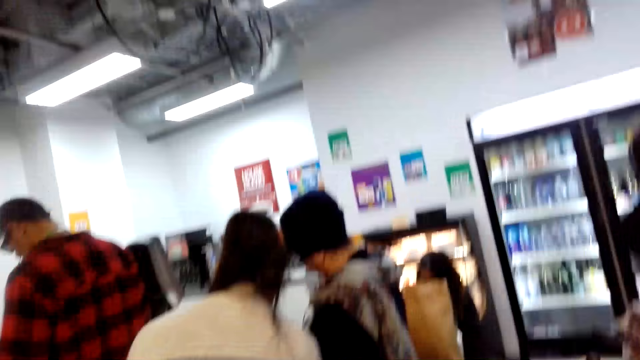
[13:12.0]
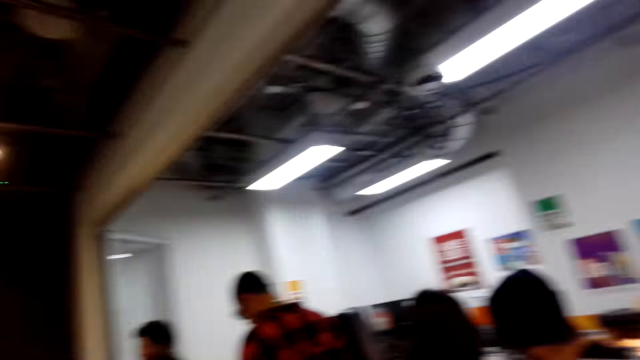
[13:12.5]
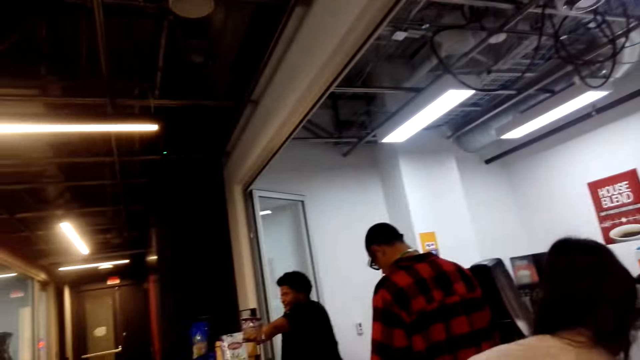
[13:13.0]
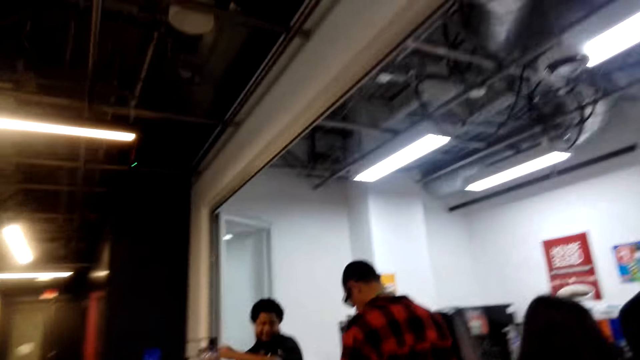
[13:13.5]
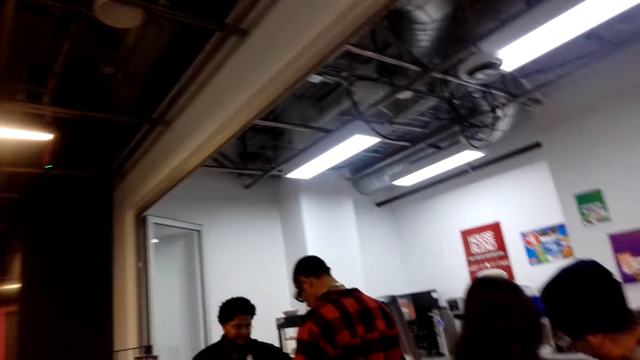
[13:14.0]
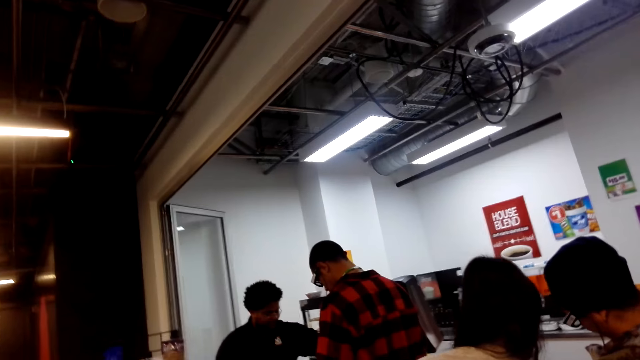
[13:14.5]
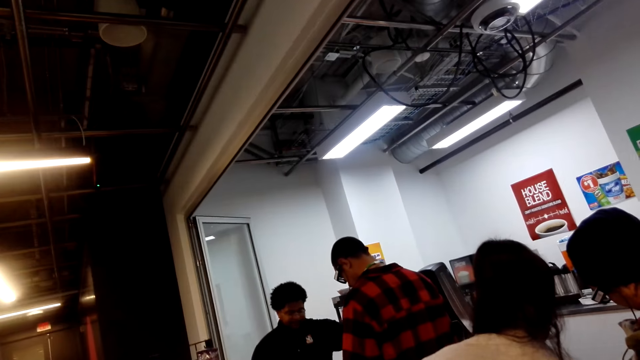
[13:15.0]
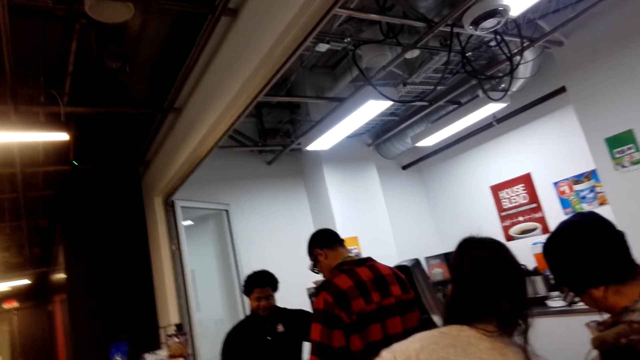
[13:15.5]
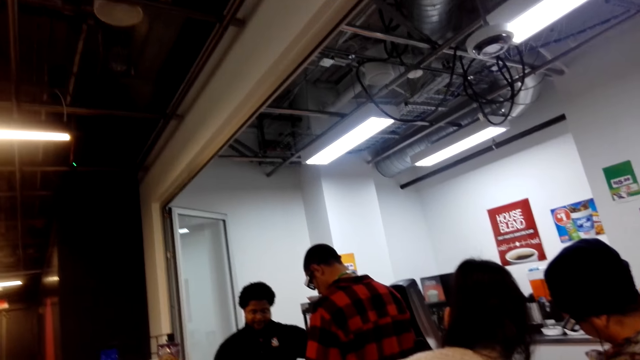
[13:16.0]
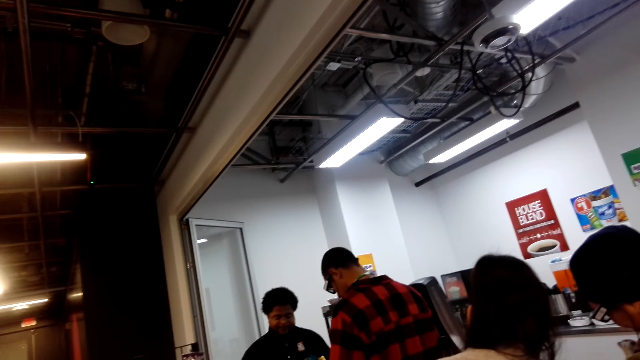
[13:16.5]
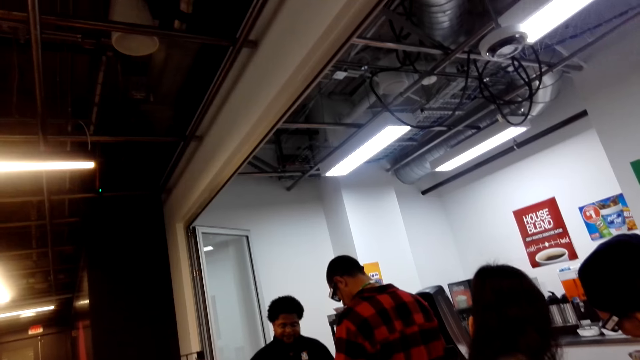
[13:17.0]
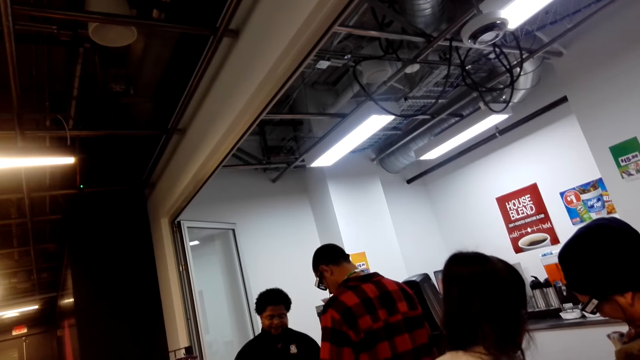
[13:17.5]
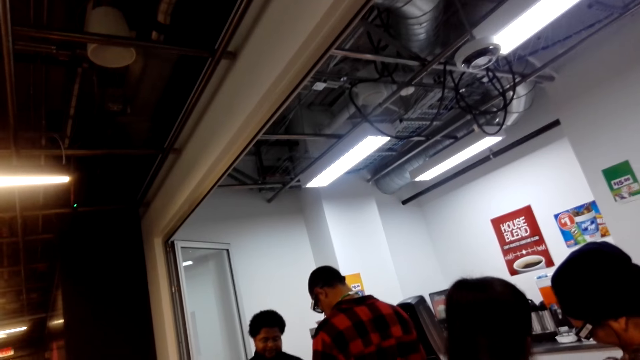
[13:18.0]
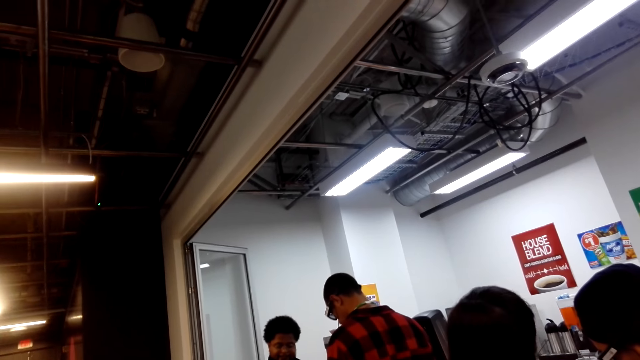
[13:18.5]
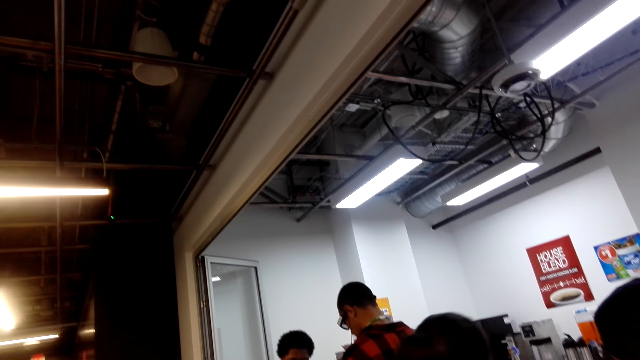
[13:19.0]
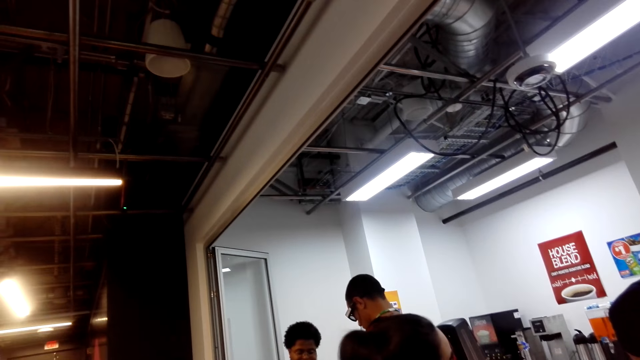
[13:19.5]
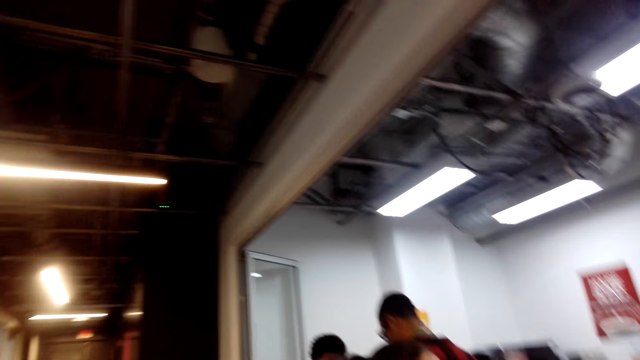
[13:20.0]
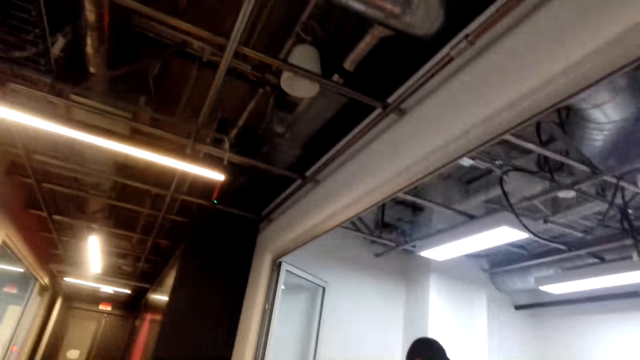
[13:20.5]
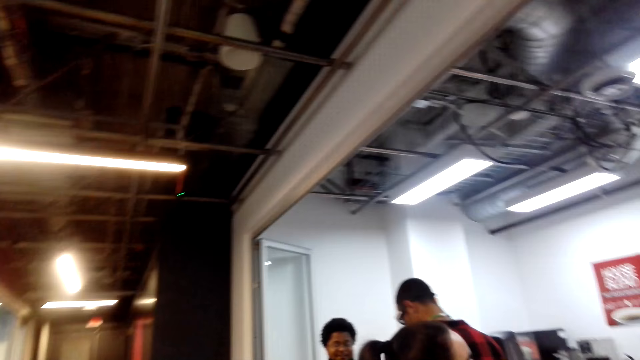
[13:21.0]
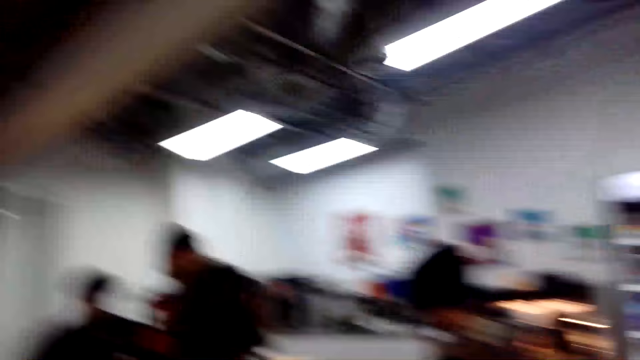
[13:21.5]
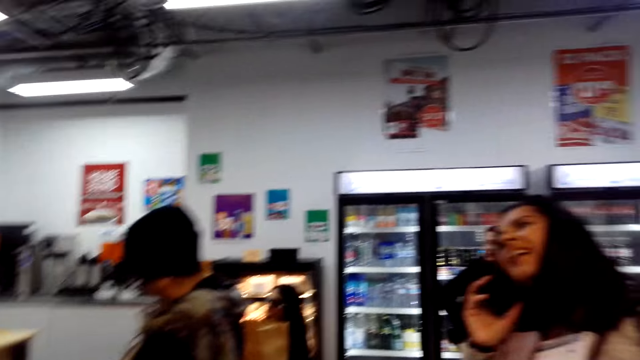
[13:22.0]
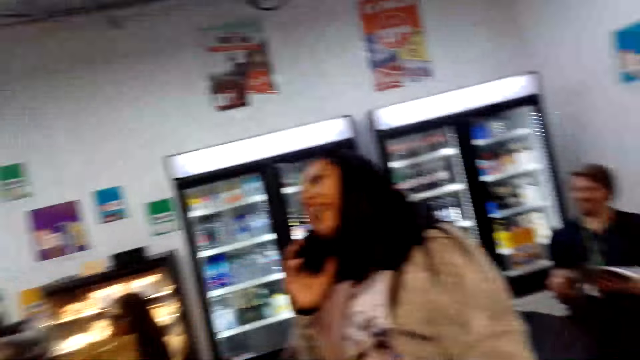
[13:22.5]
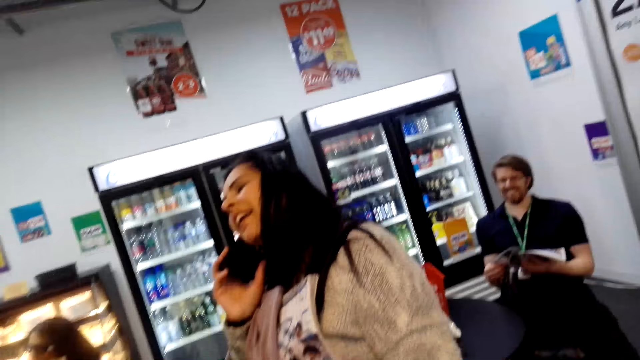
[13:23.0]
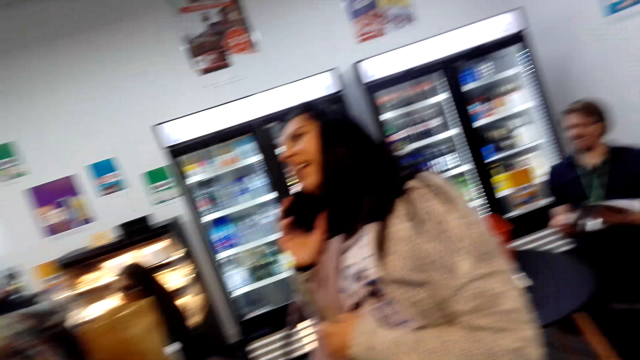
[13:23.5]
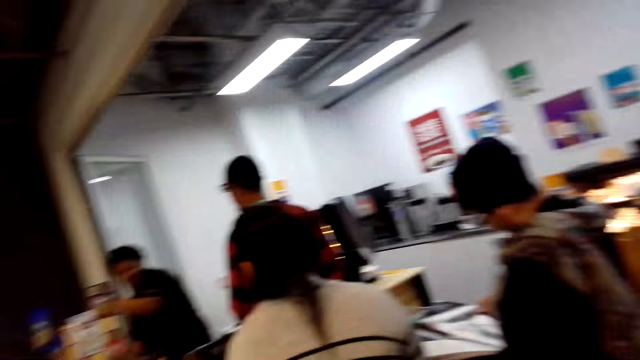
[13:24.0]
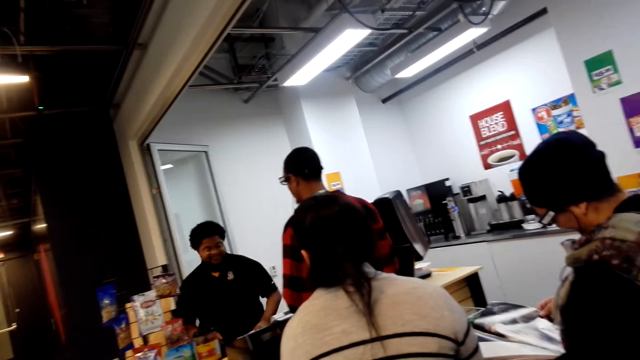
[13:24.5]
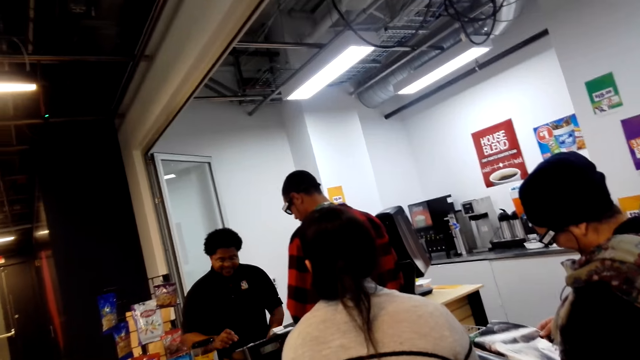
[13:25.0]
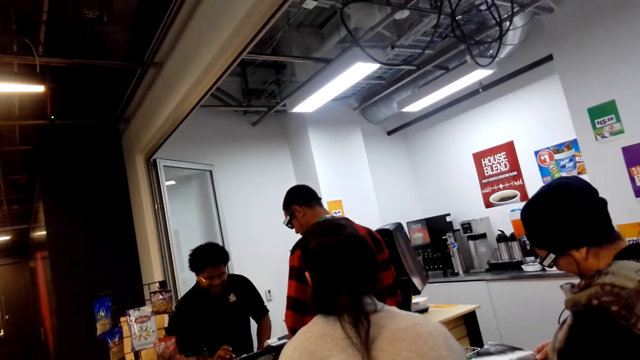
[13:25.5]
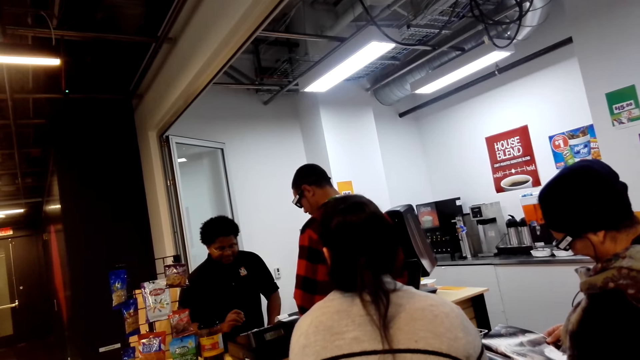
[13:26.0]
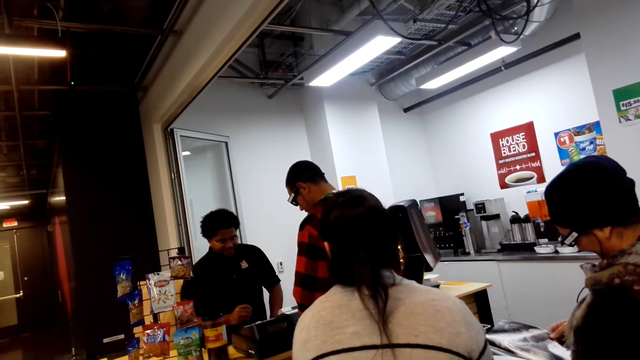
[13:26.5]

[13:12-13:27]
The camera wearer looks around the supermarket. They converse with a cashier. A lady talks on the phone. A cashier operates a billing machine.

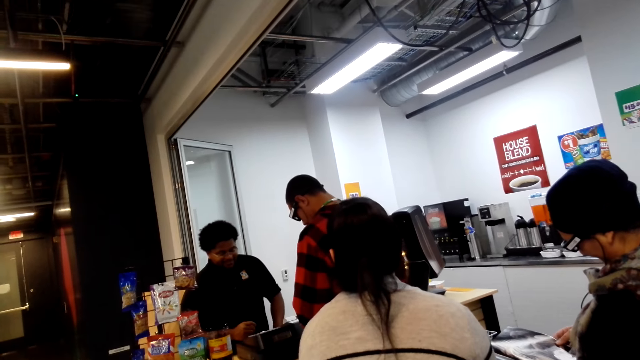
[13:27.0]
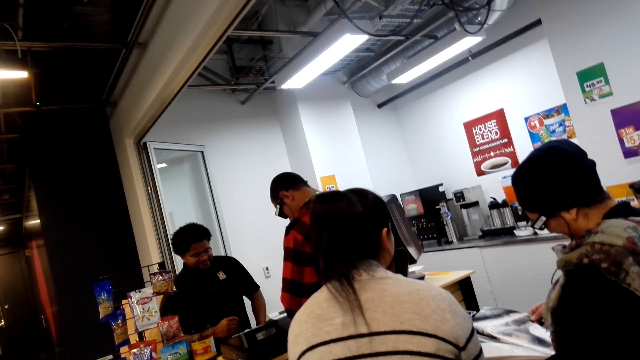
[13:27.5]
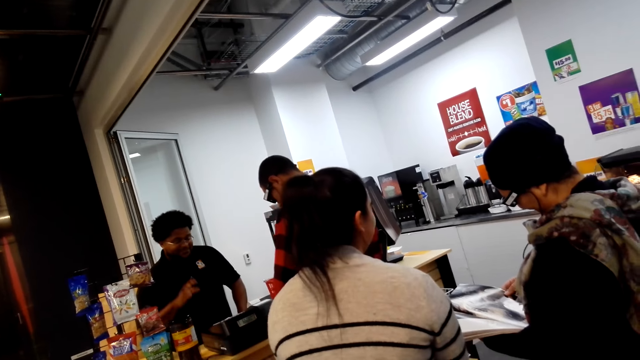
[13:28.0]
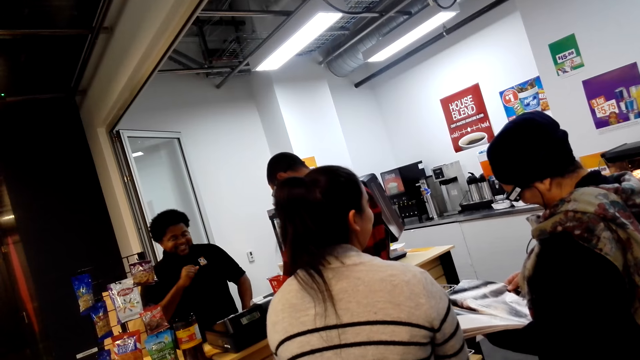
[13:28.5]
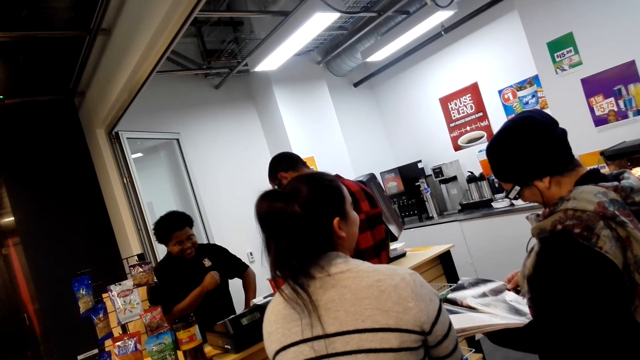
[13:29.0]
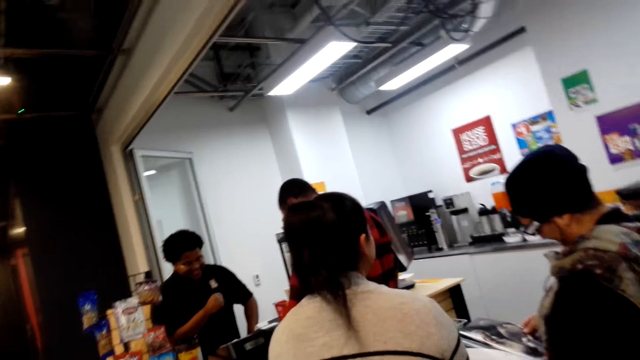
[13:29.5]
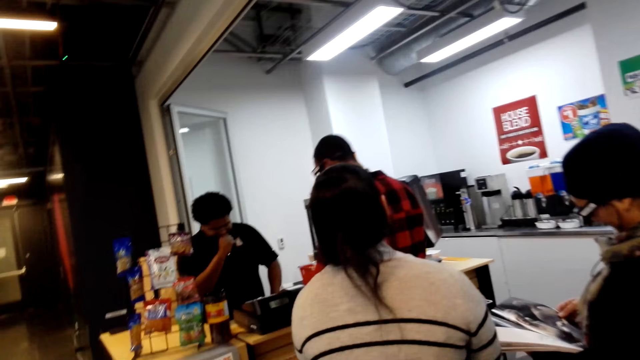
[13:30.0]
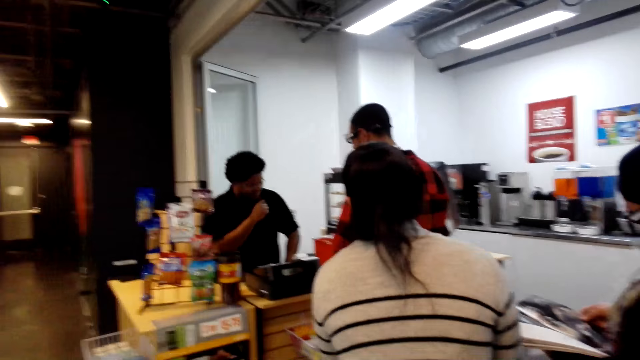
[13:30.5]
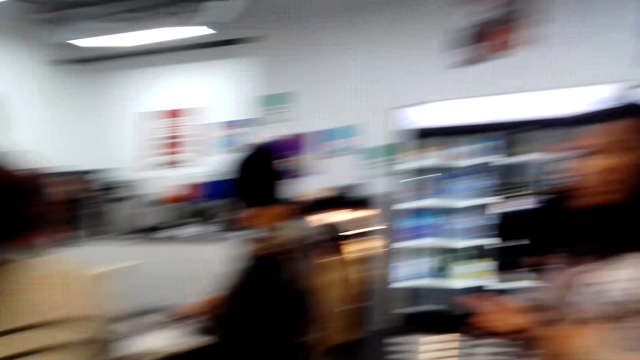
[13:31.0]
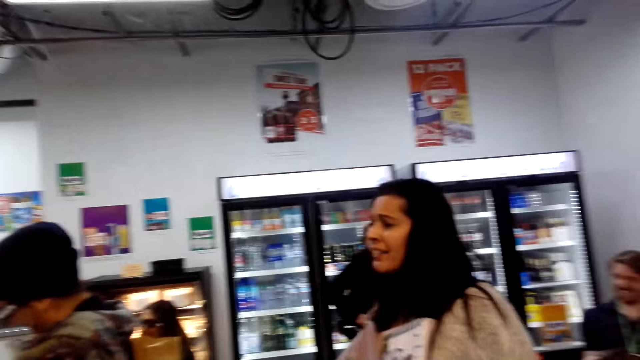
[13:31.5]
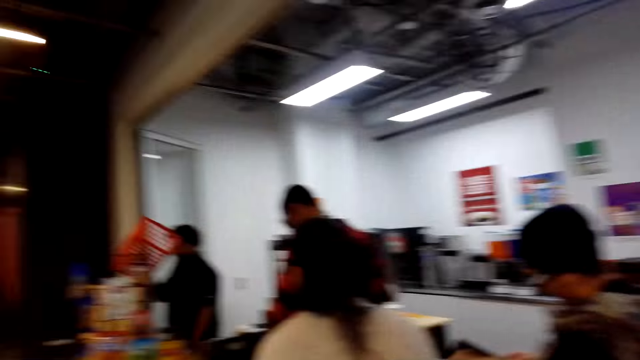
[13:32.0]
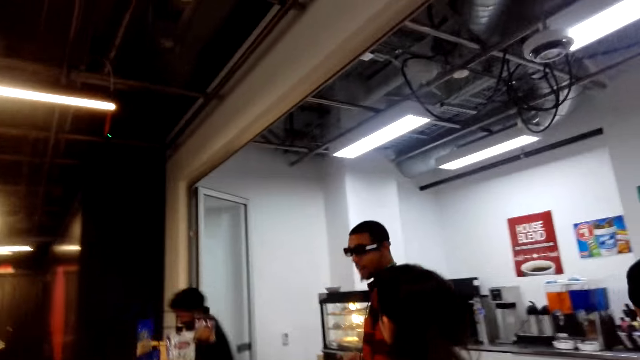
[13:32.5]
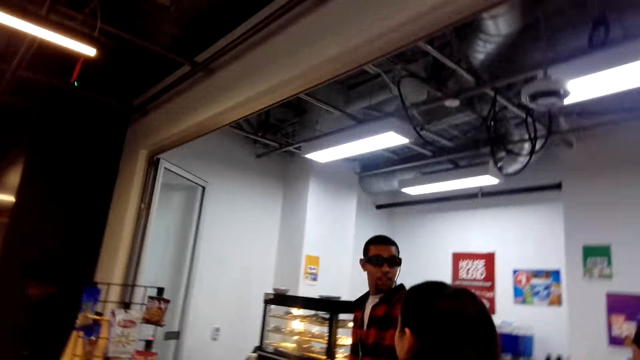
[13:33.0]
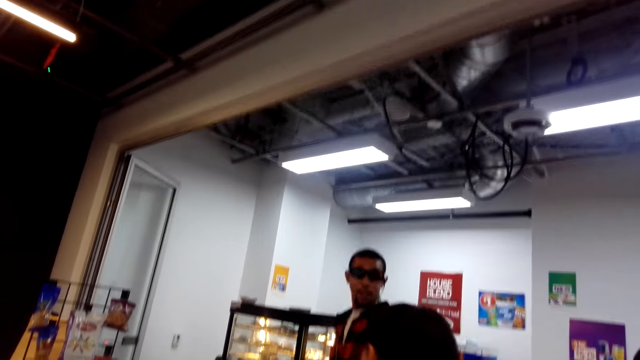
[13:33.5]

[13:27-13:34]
The camera wearer looks around. A person converses with another person. The cashier walks around. The camera wearer looks around.
